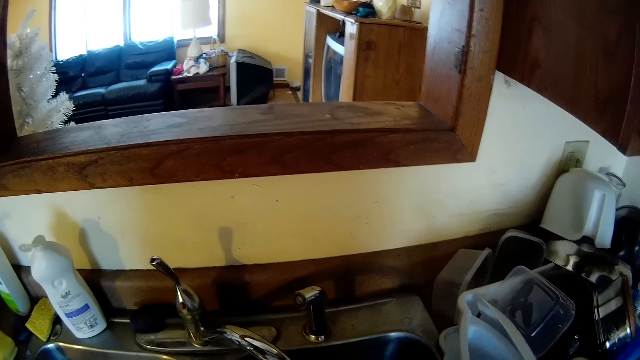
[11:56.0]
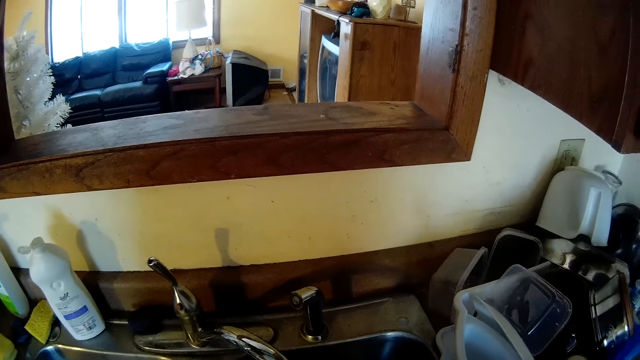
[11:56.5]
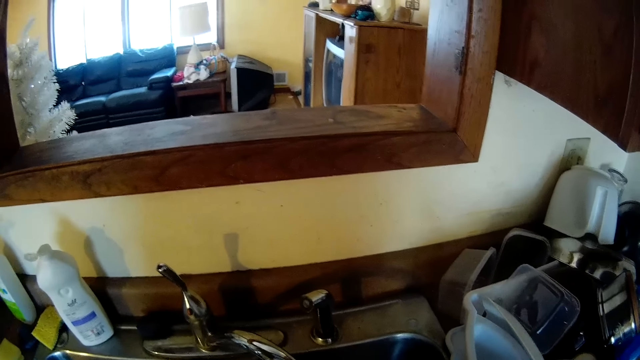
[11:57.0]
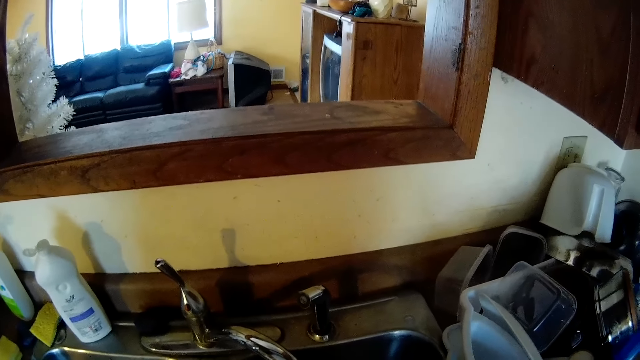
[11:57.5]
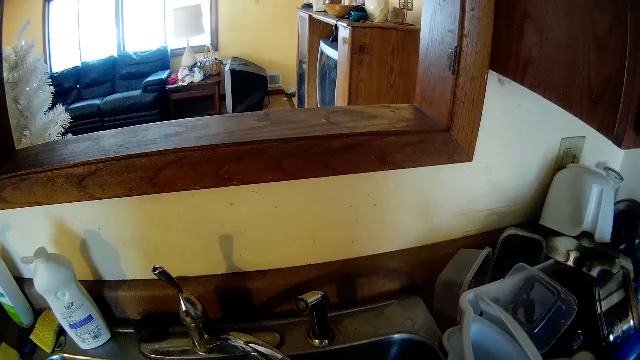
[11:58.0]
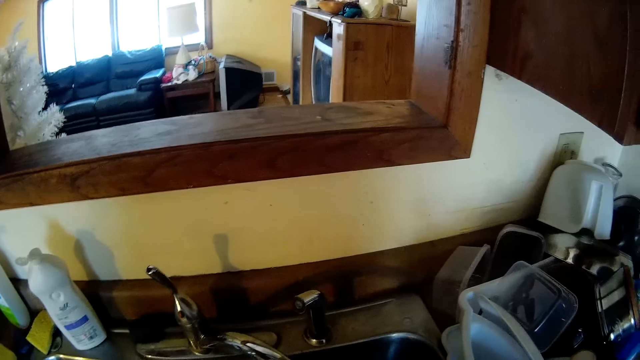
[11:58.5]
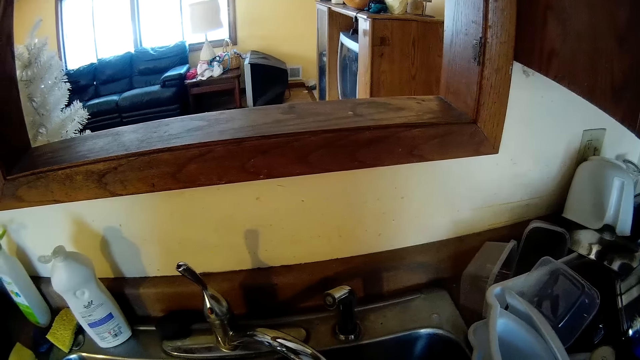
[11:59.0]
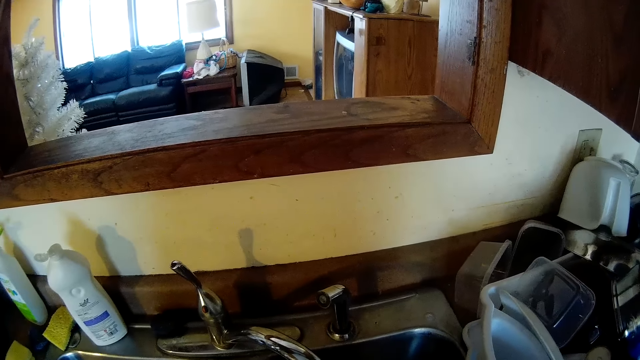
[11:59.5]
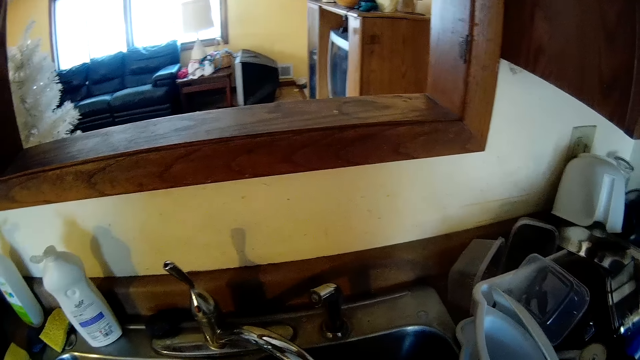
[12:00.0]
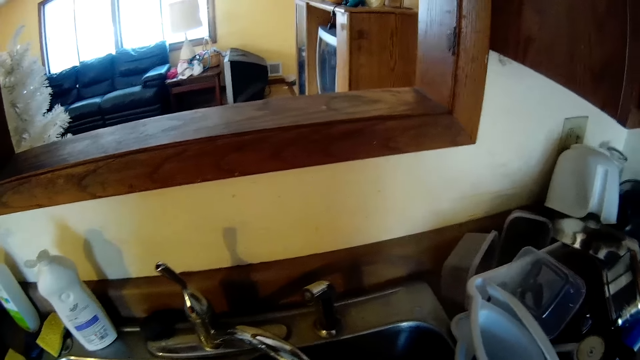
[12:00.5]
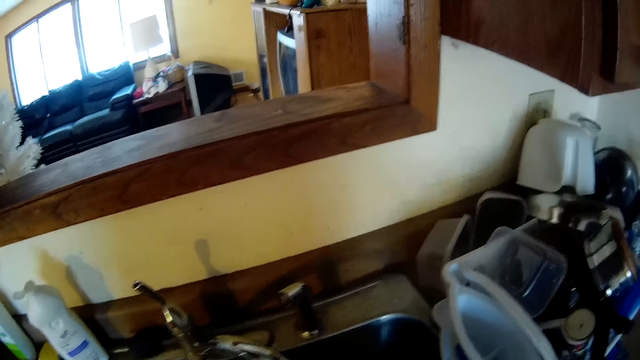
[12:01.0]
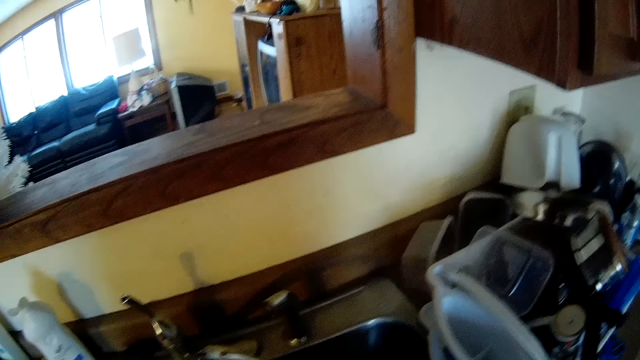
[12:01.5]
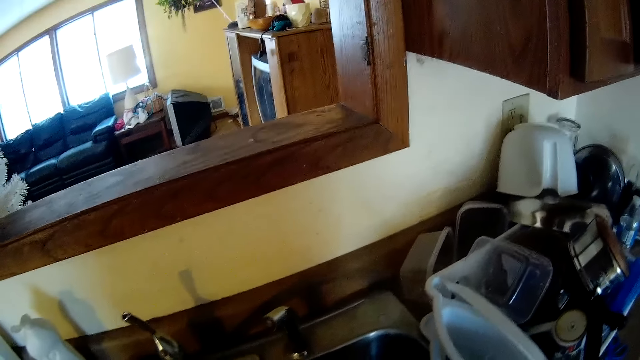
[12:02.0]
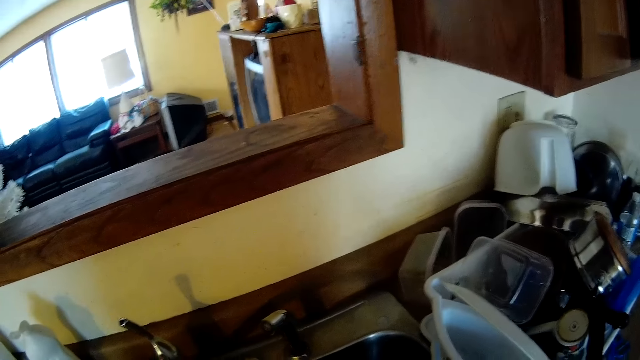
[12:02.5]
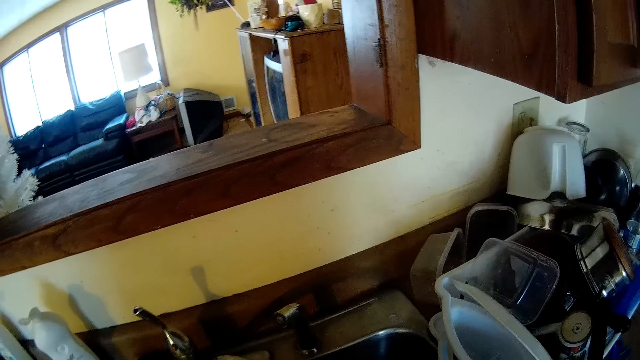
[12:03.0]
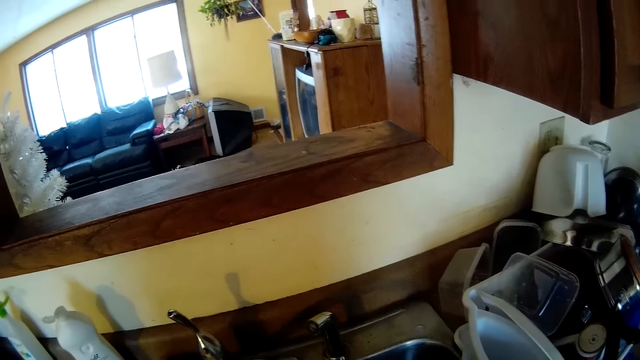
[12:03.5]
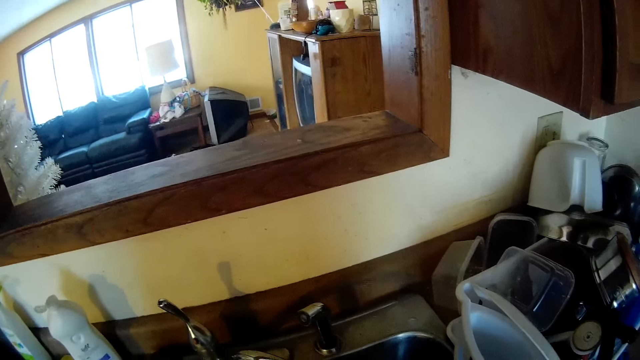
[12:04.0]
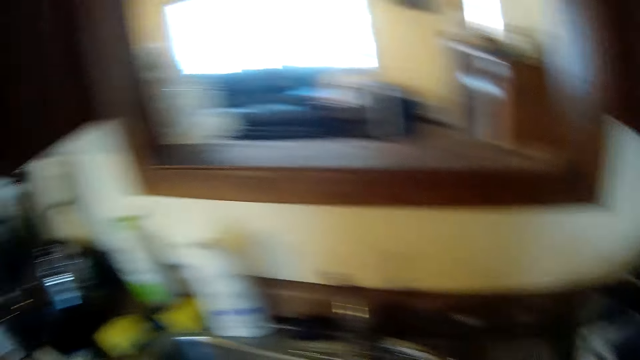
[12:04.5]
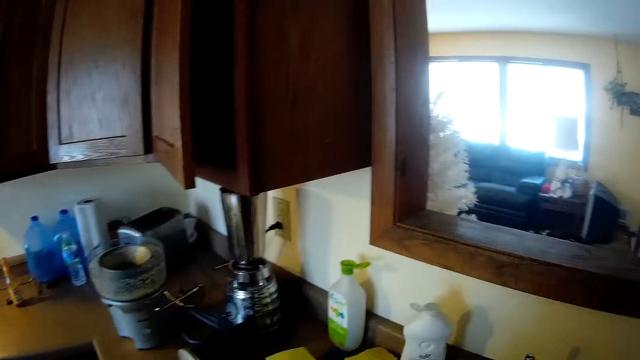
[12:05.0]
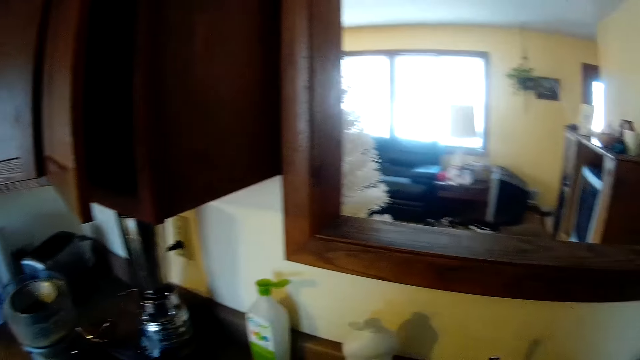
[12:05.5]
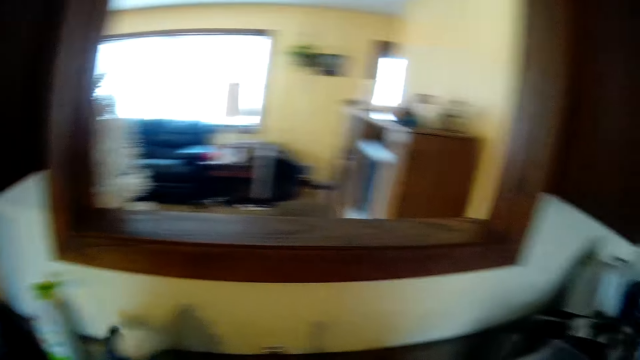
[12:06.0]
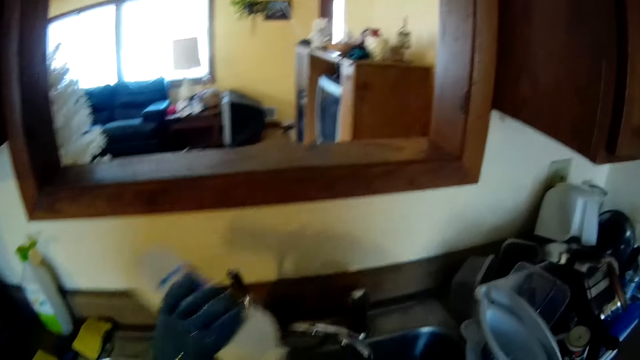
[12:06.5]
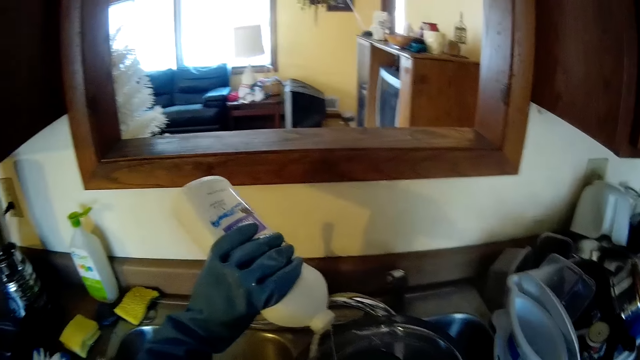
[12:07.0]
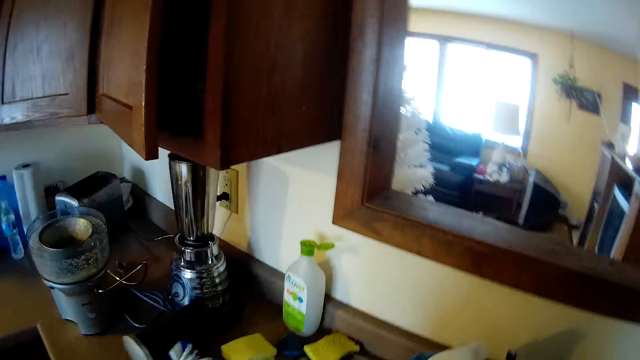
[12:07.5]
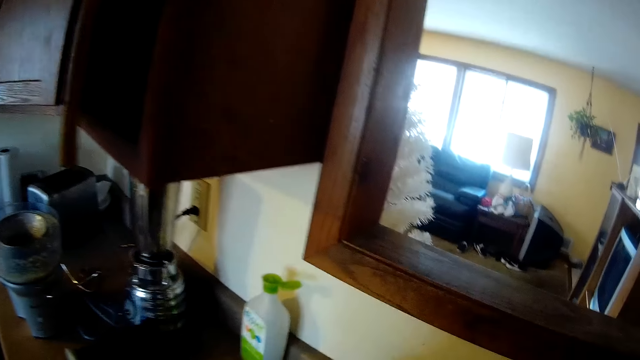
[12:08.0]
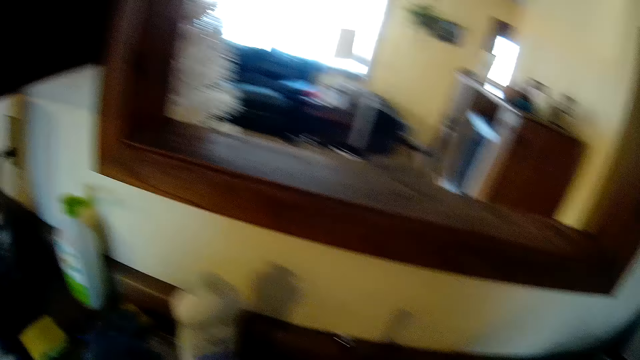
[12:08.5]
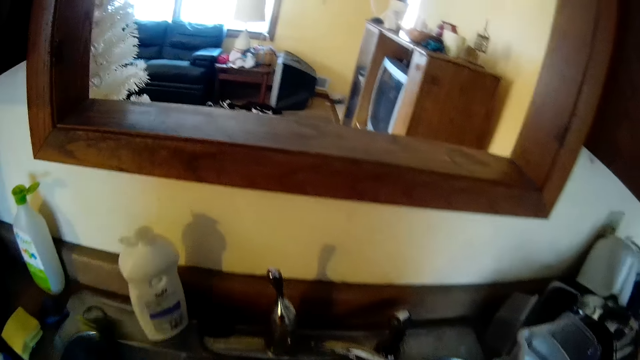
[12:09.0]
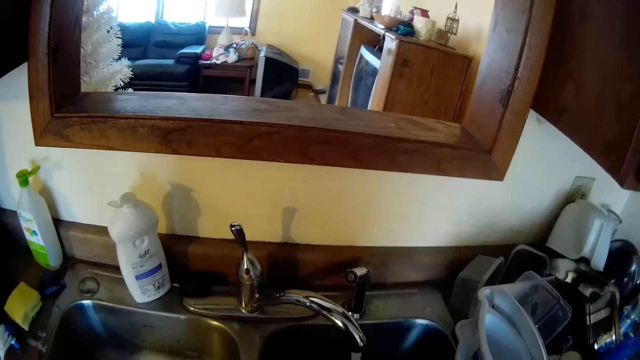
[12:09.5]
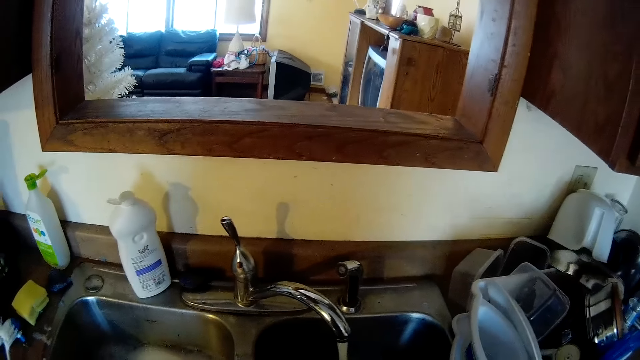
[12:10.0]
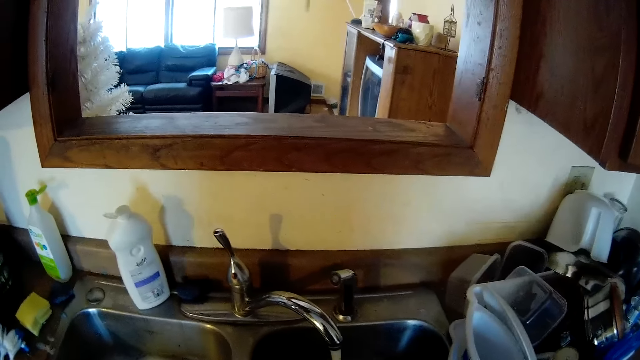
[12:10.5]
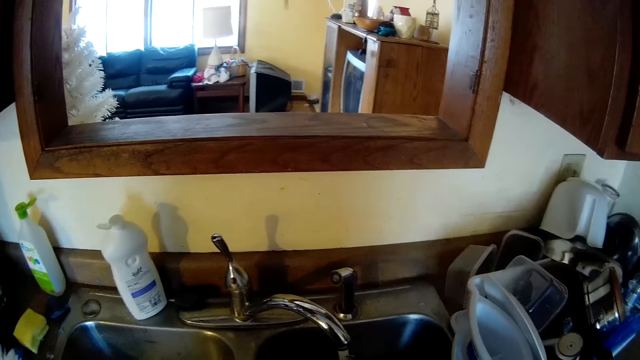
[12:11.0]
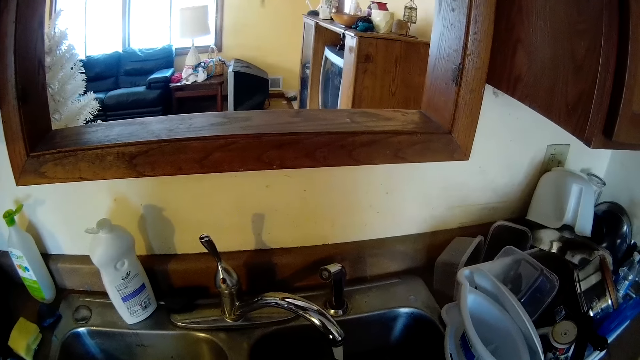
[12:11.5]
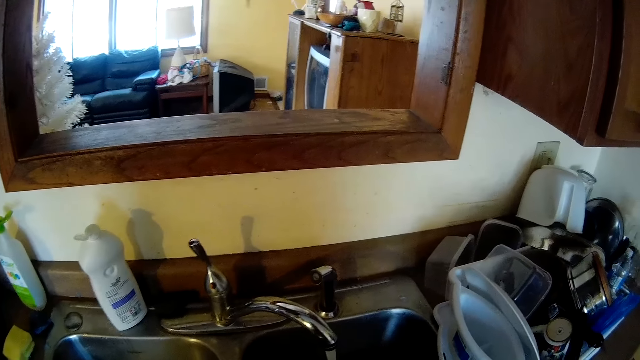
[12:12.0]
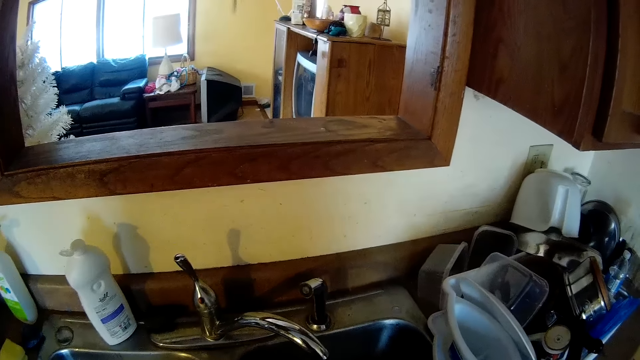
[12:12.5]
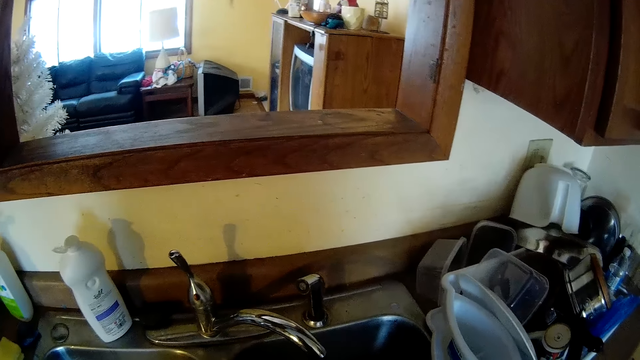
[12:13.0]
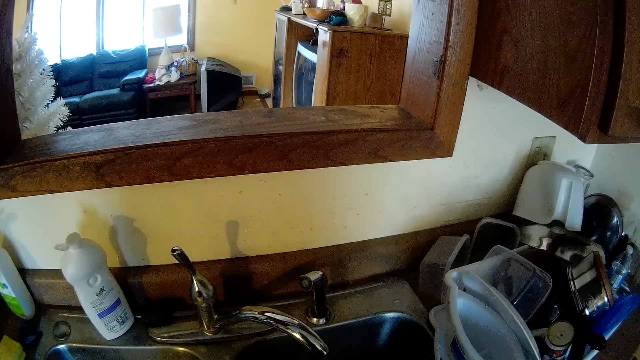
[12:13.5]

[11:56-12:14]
The camera wearer looks around. He pours soap from a plastic bottle in his left hand in the sink. He drops the plastic bottle on the kitchen table with his left hand. He picks up a sponge at the sink.

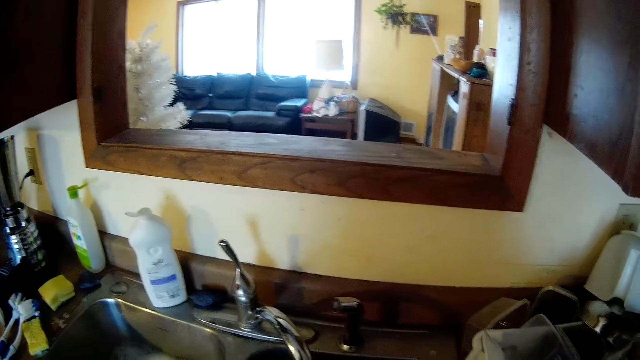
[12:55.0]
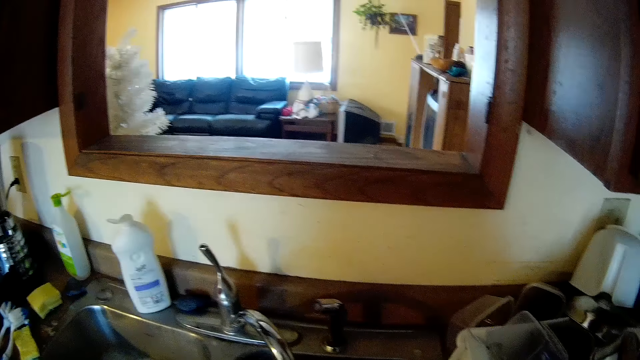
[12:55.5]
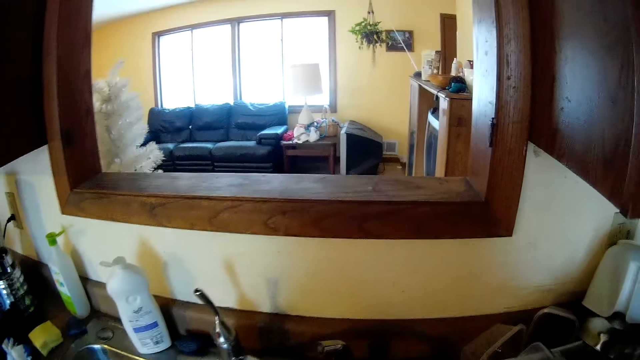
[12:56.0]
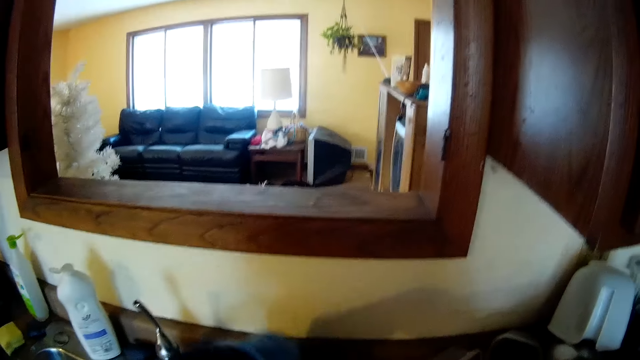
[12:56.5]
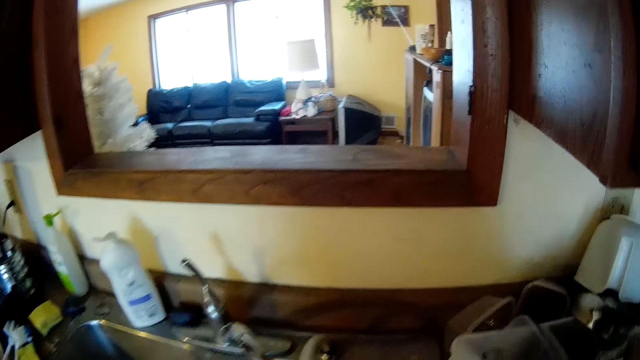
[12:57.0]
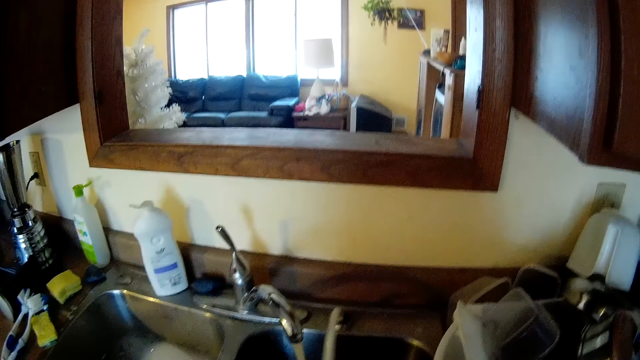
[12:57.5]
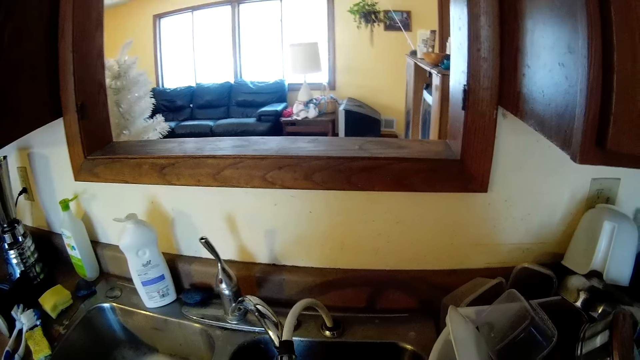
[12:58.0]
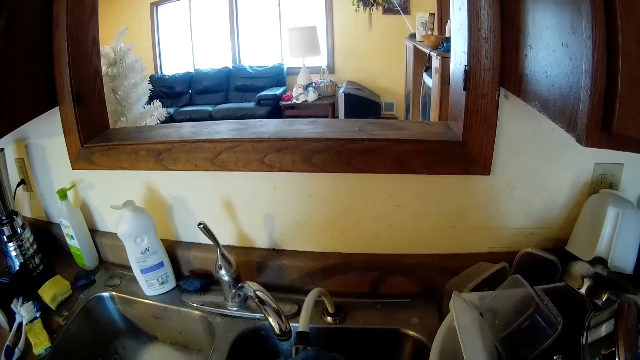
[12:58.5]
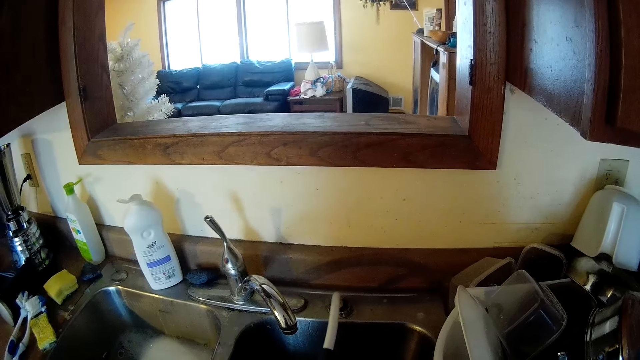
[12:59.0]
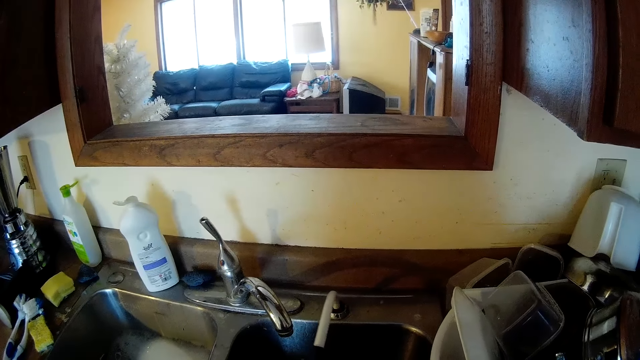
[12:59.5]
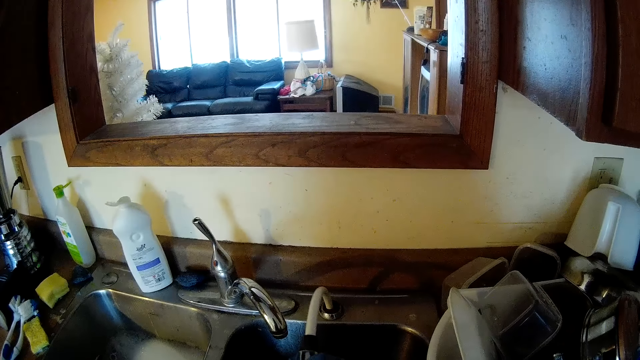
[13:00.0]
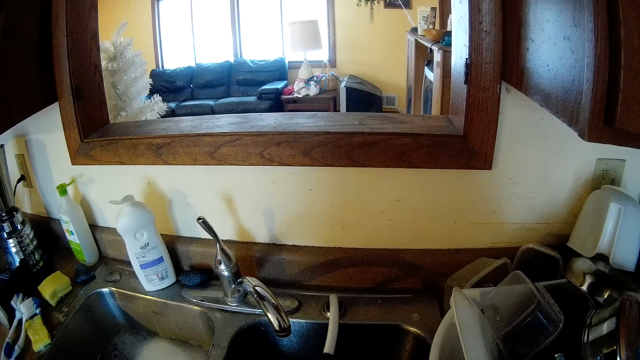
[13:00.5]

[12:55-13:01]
The camera wearer grabs a rubber hose with his left hand. He holds something.
